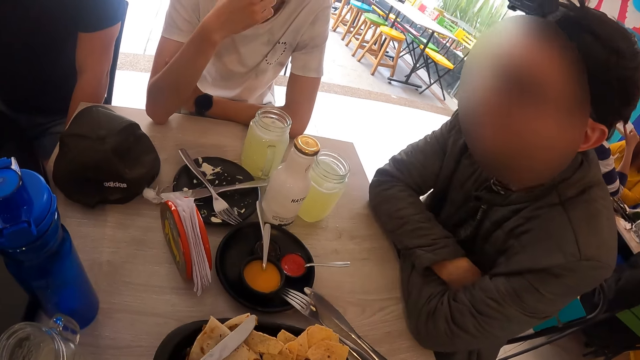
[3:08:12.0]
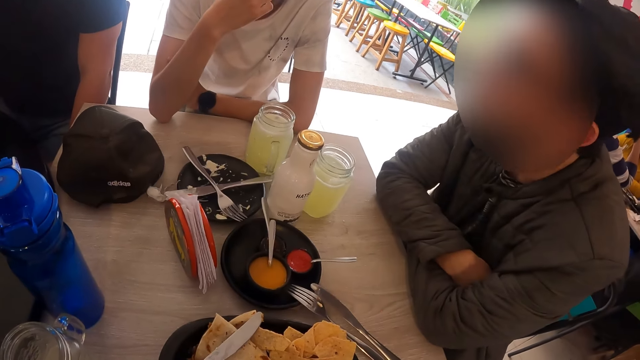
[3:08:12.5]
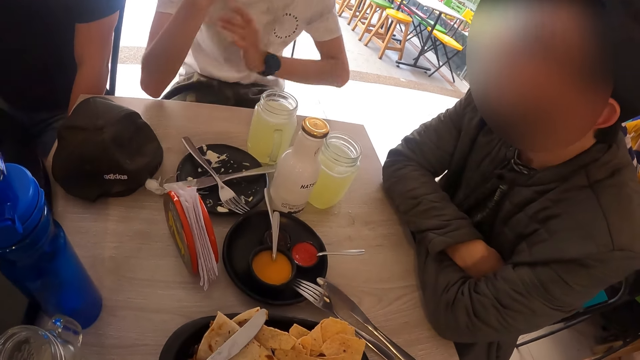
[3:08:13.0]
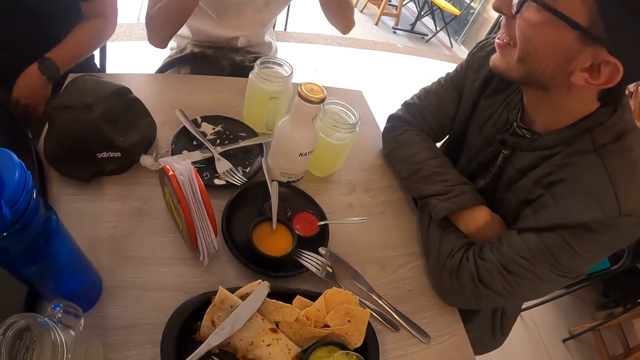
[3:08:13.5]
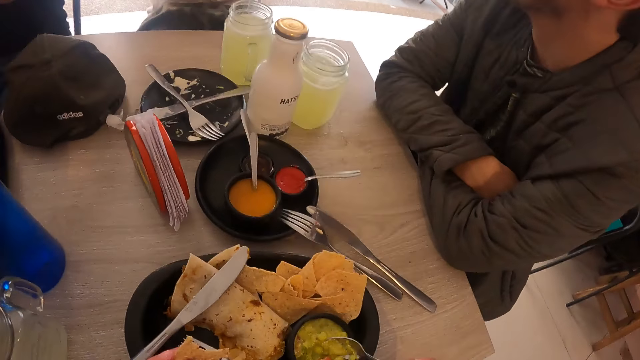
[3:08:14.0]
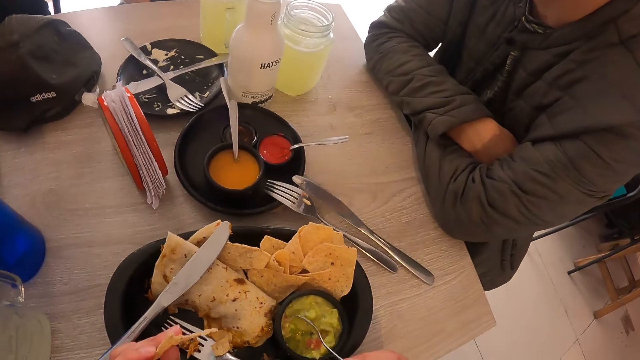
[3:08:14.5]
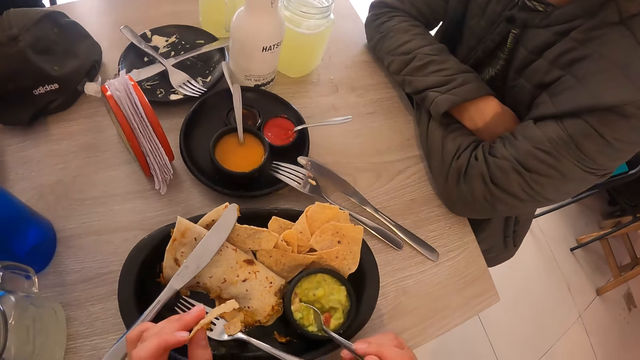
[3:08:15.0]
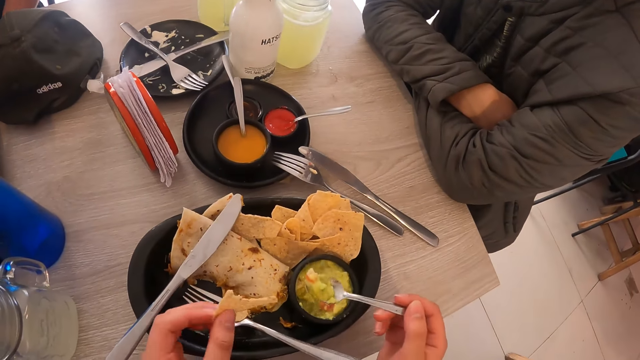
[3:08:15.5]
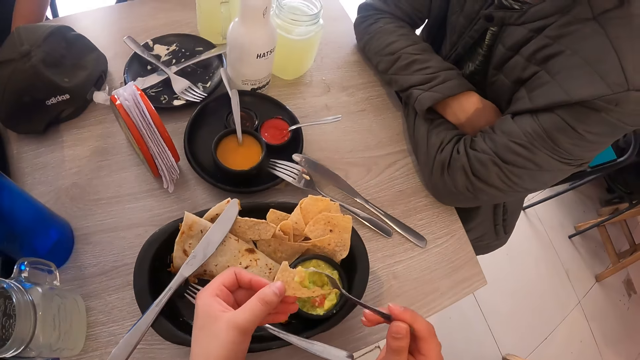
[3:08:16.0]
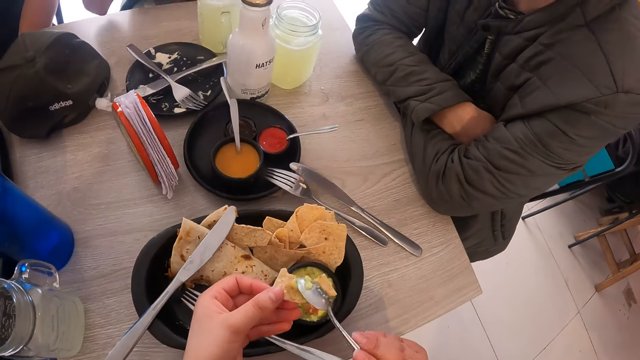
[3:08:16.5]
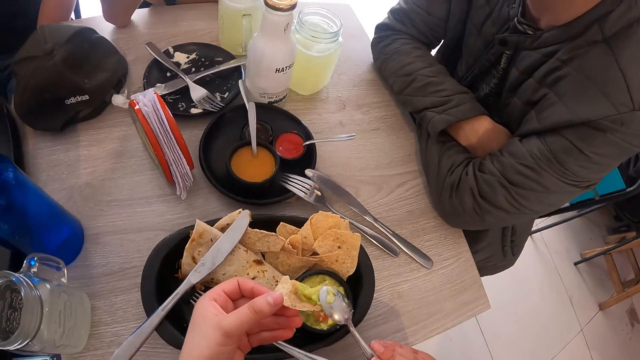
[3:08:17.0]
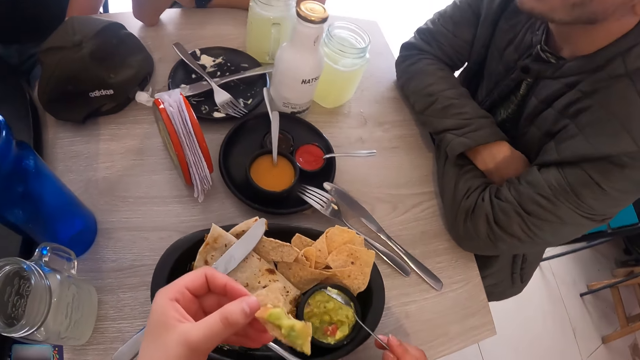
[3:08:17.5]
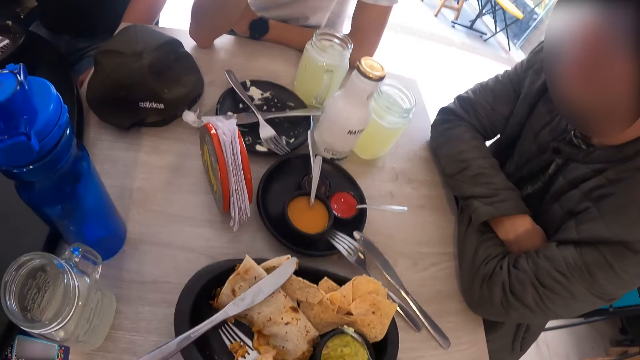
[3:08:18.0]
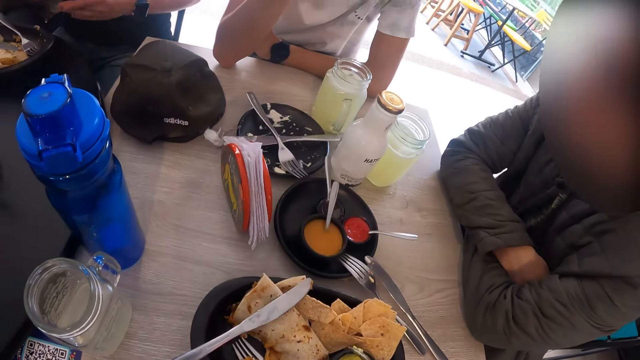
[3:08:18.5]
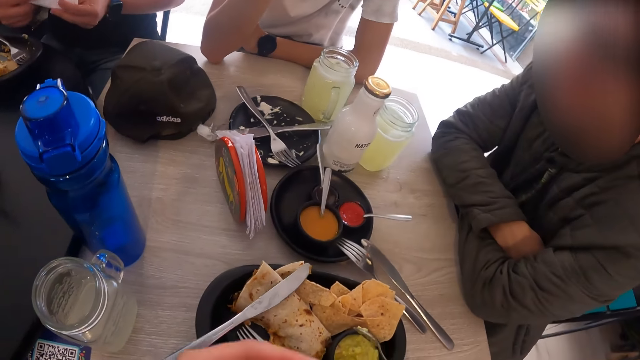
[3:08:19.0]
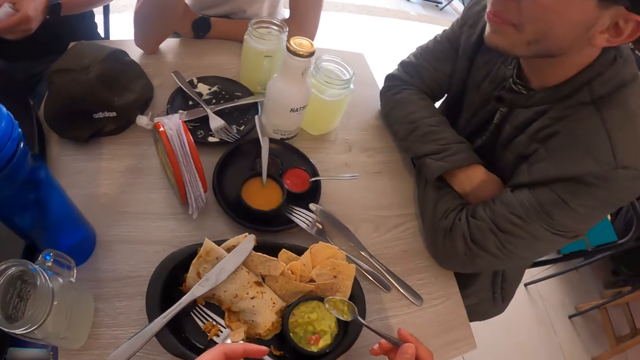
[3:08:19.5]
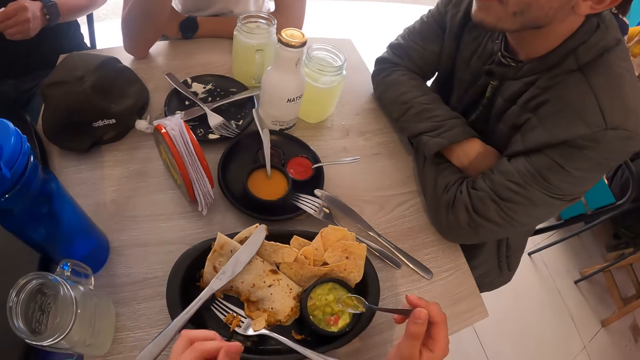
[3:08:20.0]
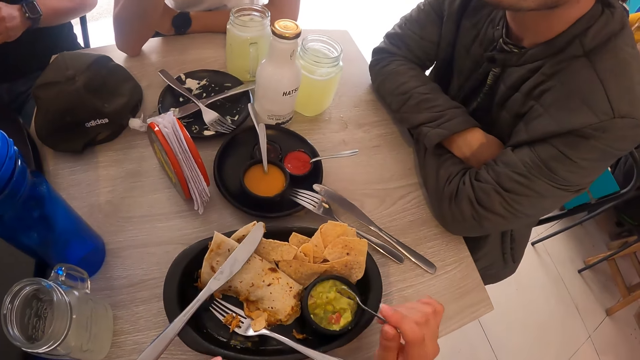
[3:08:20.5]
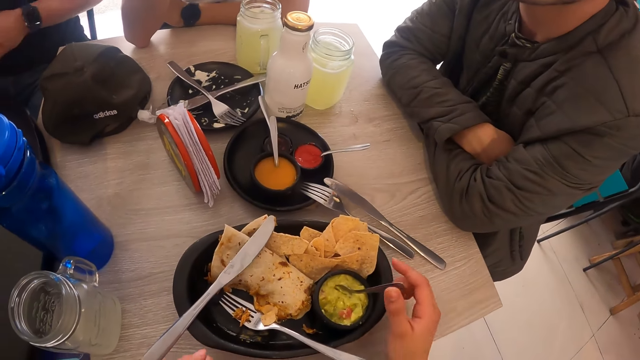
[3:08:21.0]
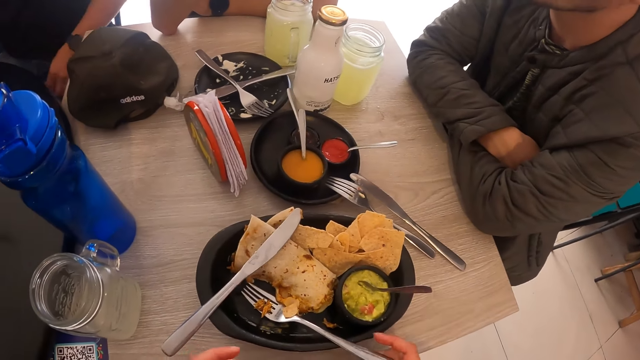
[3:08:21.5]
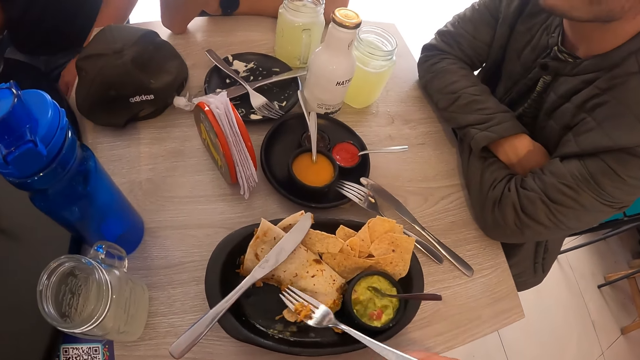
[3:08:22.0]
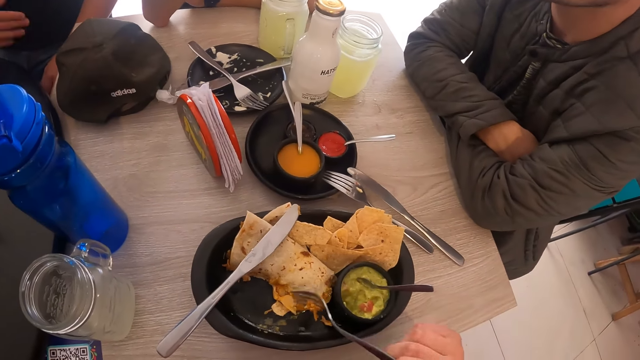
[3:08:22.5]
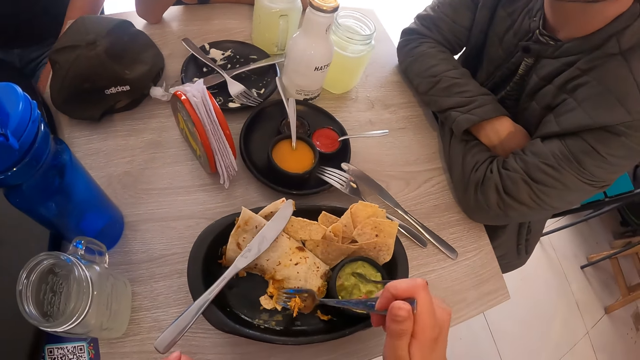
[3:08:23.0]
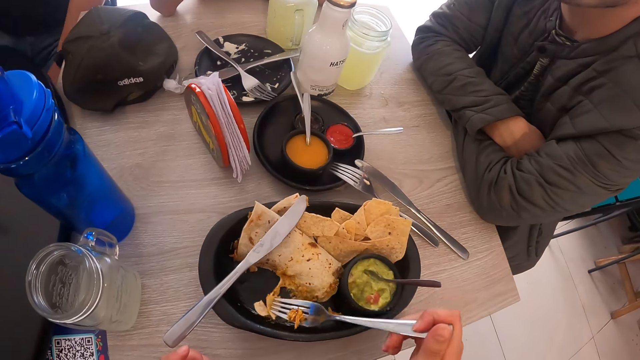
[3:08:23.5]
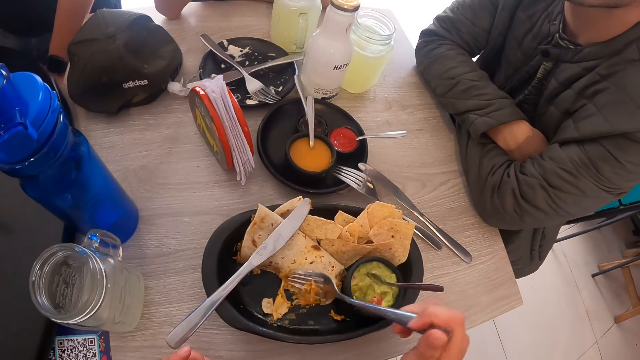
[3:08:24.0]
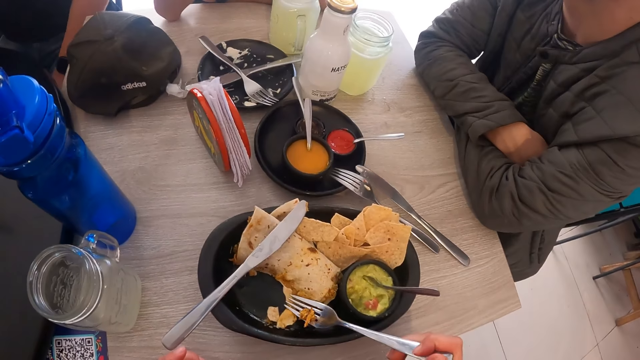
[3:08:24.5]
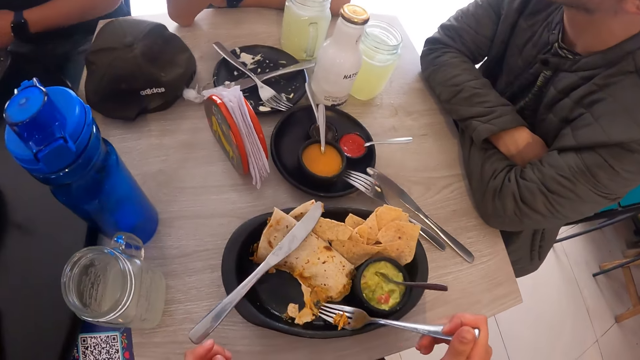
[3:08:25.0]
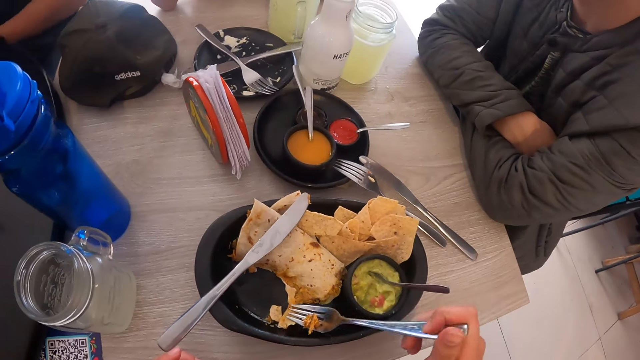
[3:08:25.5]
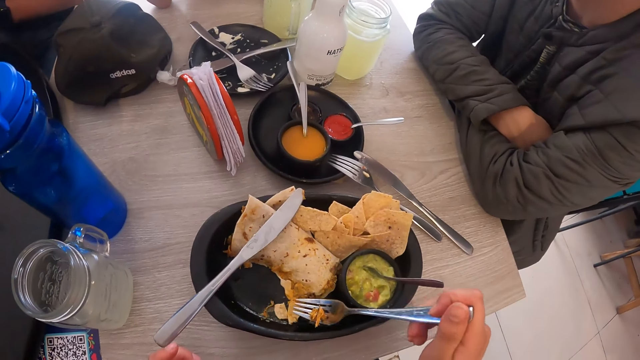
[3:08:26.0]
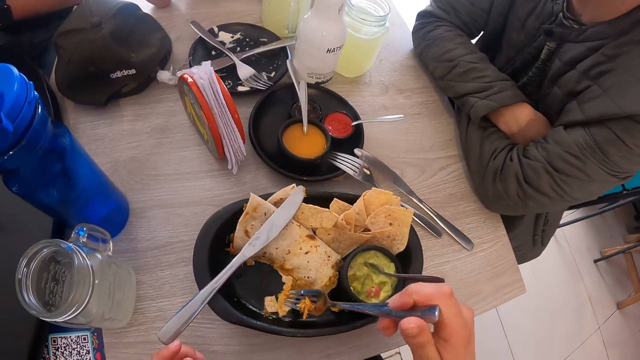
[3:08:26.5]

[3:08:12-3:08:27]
The camera wearer scoops sauce from the sauce bowl with the spoon. She pours the sauce on the tacos bread in her left hand. She places the soup on a tortilla. She eats the tacos bread in her left hand. A man folds a piece of serviette tissue in his hands. The camera wearer places the spoon in her right hand inside the sauce bowl. She scoops the soup. She picks the fork from the plate on the table with her right hand. She eats tacos from the plate of tacos on the table with the fork. She picks the tortilla.

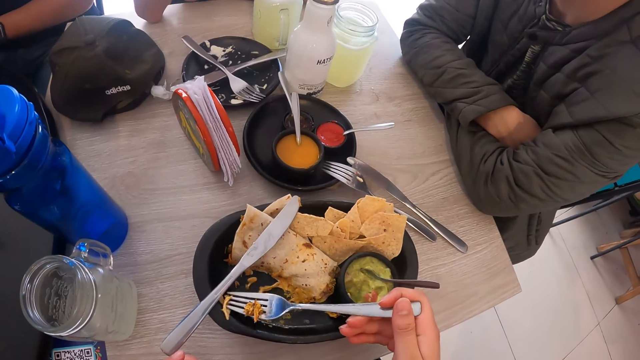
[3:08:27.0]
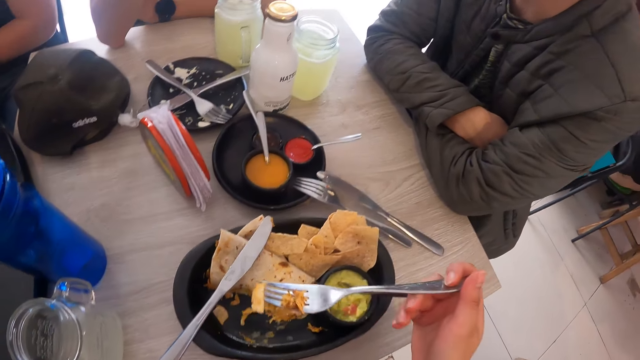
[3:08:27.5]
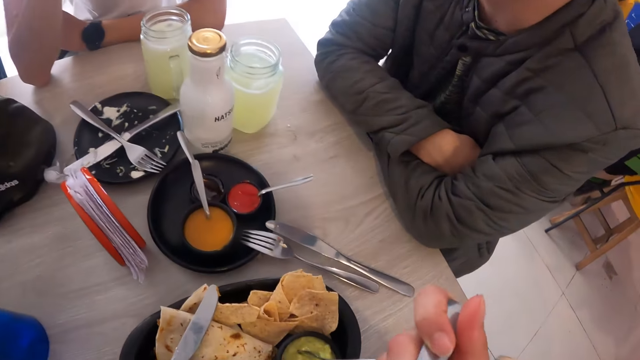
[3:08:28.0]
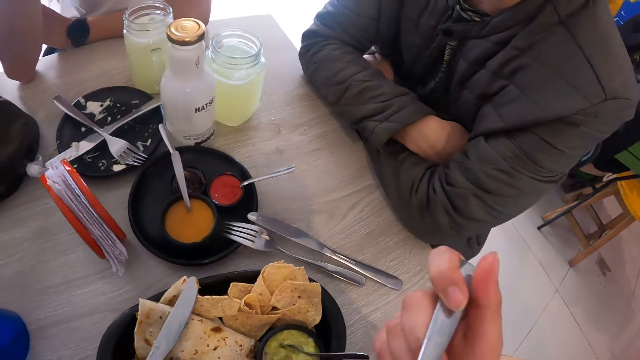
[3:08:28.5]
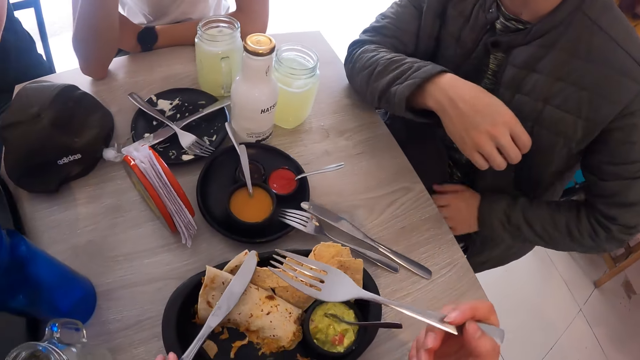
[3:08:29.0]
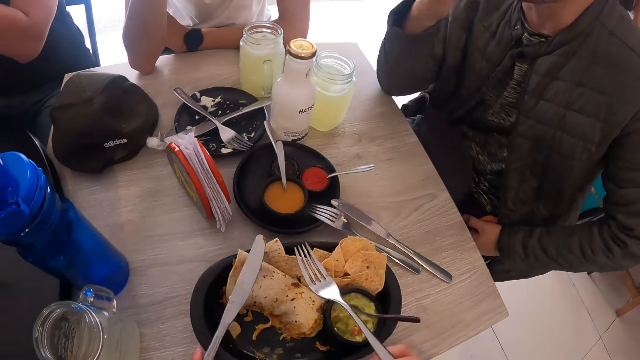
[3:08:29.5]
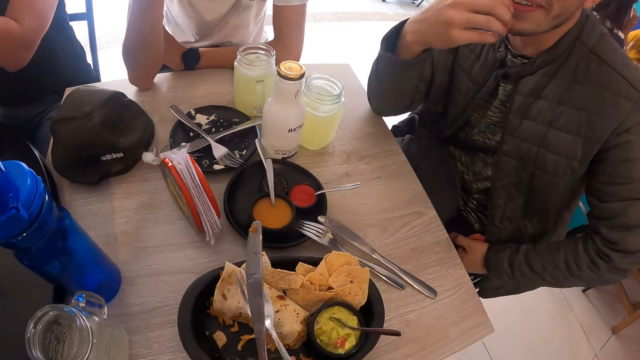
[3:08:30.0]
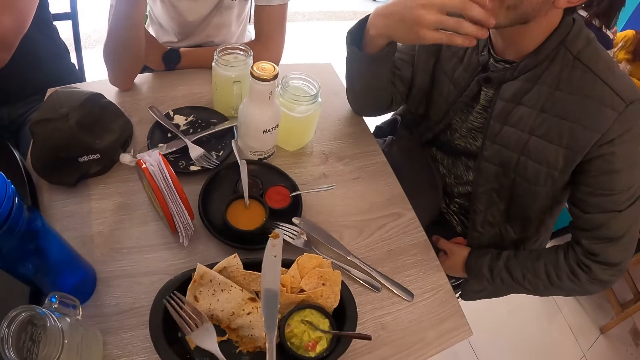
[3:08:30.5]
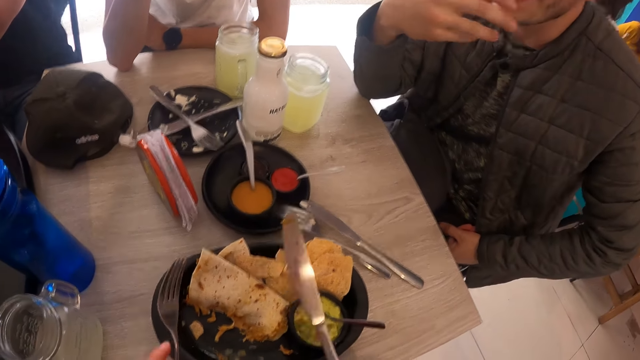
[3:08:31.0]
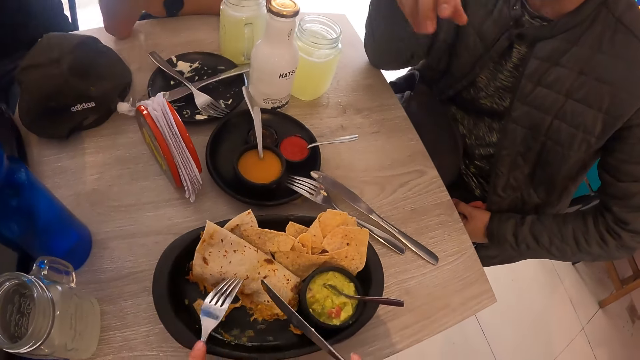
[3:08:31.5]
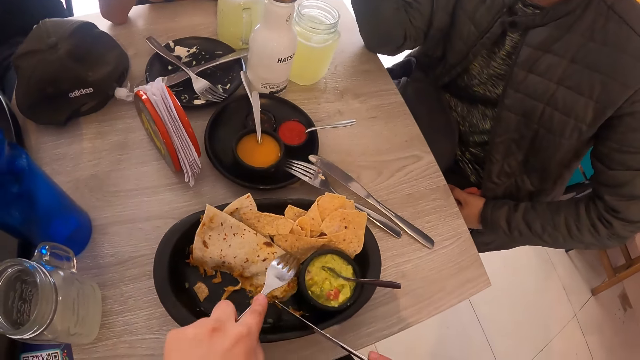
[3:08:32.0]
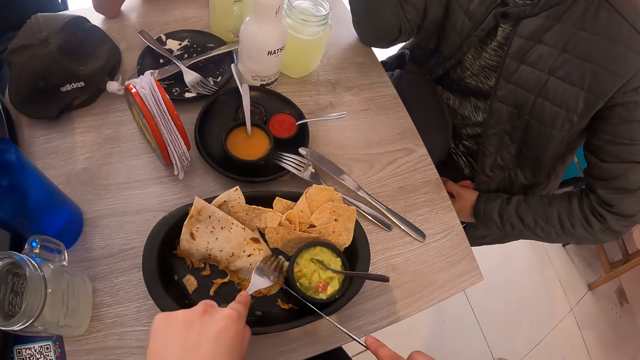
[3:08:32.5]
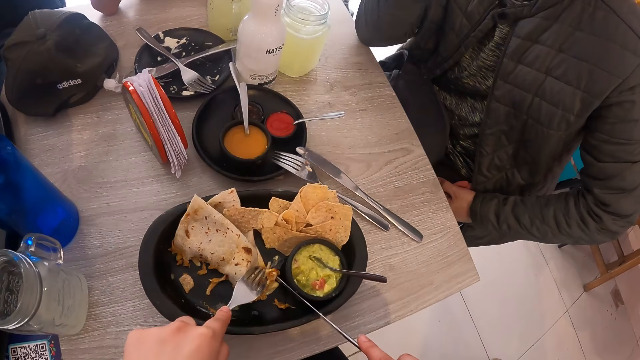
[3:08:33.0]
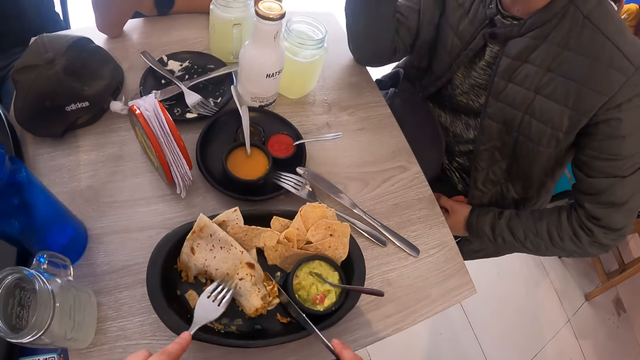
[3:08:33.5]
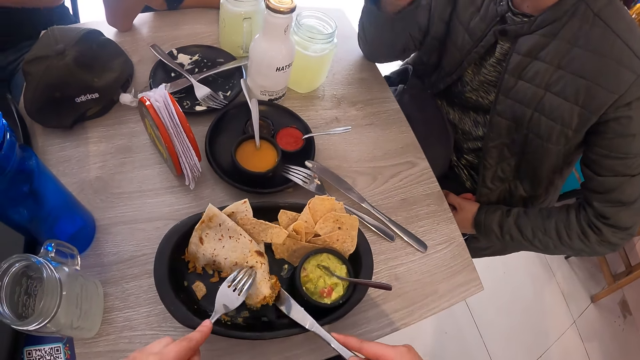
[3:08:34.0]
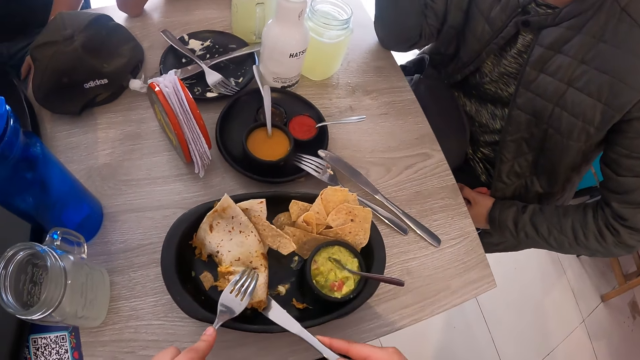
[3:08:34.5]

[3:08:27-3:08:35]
The camera wearer eats a tortilla. She picks the knife from the plate on the table with her left hand. A man interacts with the camera wearer and another man. The camera wearer eats tacos from the plate of tacos on the table with the fork and knife in her hands. She moves the tortilla.
